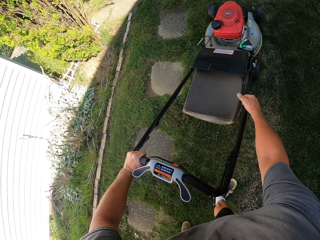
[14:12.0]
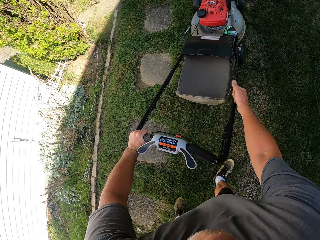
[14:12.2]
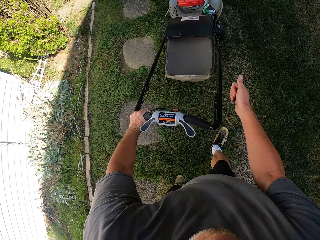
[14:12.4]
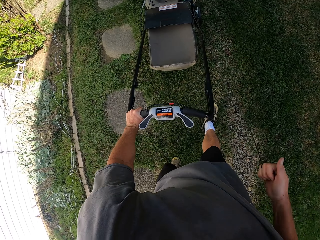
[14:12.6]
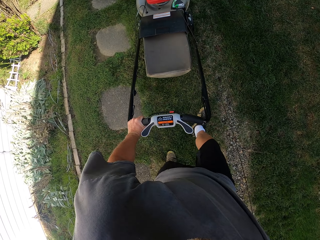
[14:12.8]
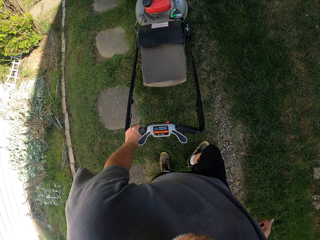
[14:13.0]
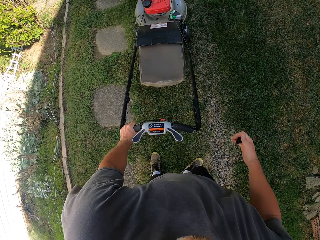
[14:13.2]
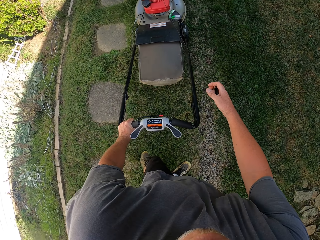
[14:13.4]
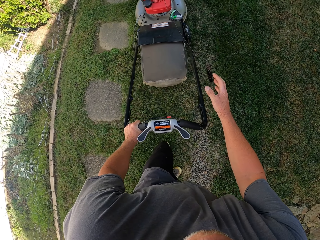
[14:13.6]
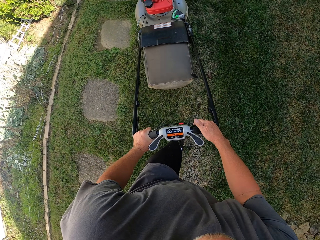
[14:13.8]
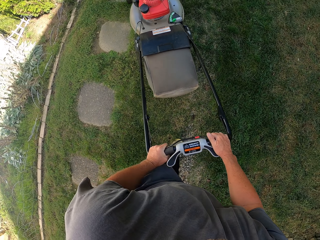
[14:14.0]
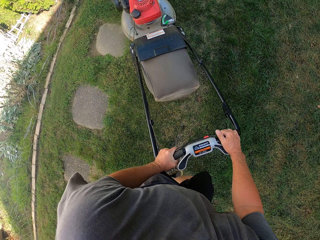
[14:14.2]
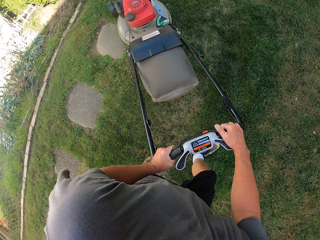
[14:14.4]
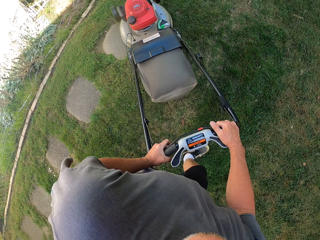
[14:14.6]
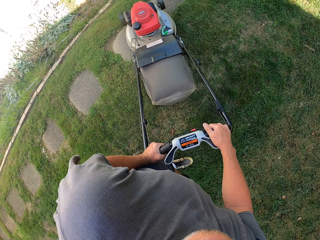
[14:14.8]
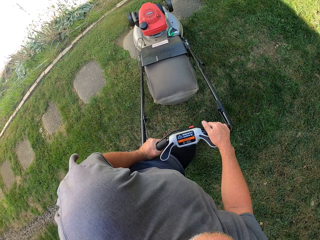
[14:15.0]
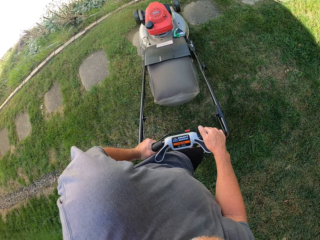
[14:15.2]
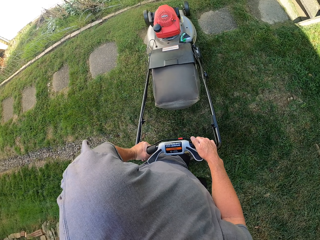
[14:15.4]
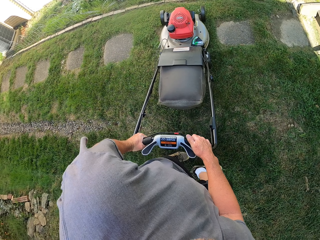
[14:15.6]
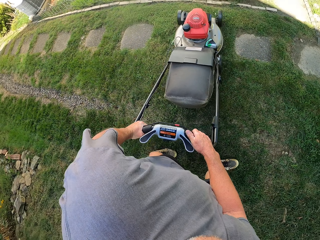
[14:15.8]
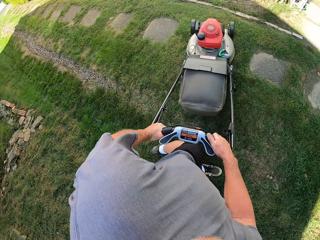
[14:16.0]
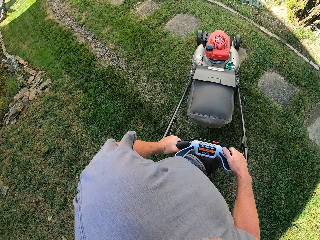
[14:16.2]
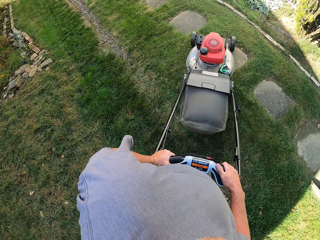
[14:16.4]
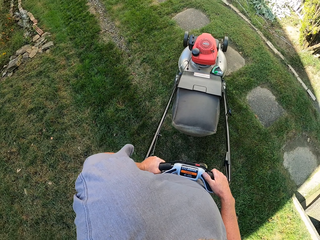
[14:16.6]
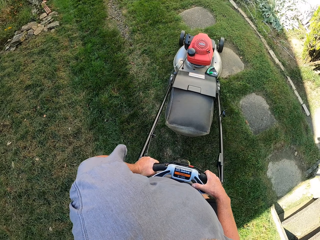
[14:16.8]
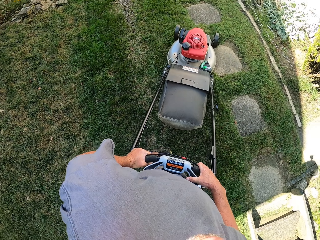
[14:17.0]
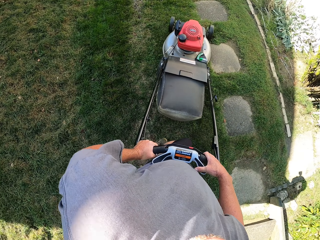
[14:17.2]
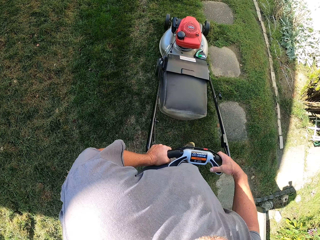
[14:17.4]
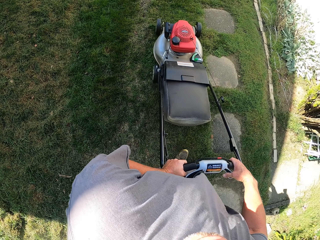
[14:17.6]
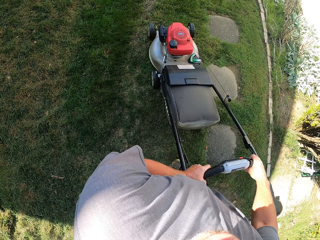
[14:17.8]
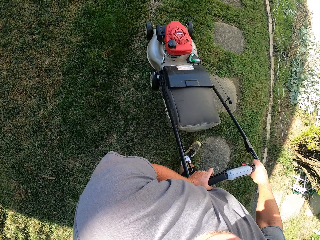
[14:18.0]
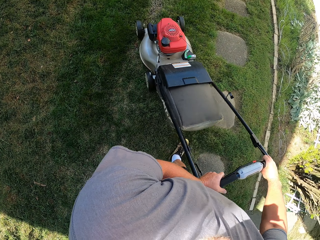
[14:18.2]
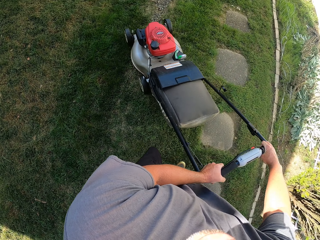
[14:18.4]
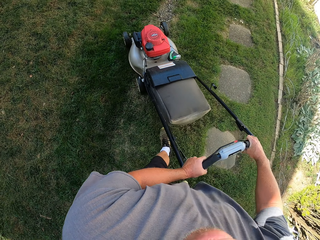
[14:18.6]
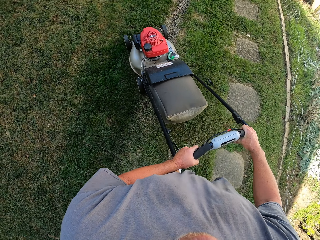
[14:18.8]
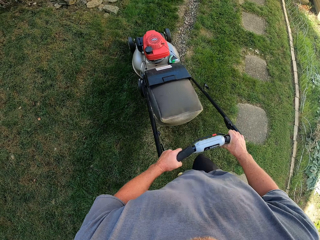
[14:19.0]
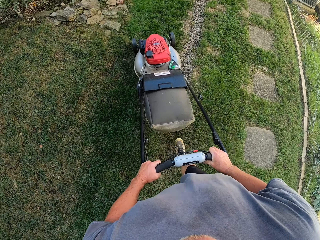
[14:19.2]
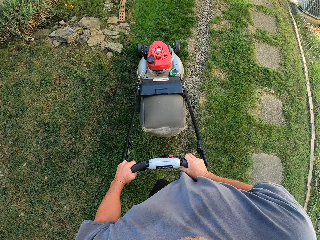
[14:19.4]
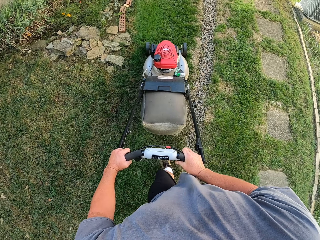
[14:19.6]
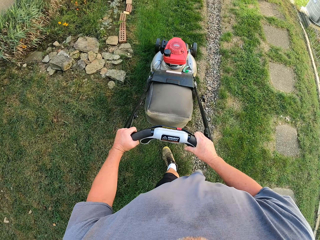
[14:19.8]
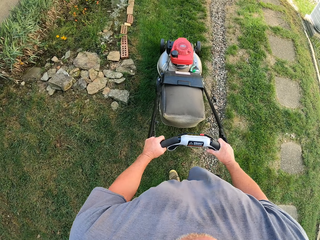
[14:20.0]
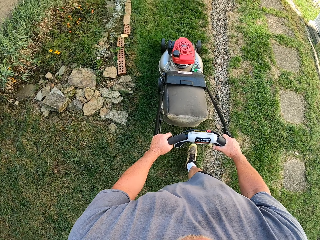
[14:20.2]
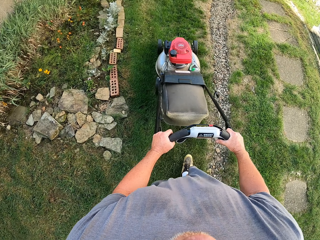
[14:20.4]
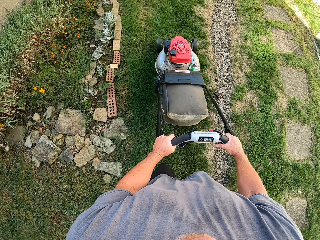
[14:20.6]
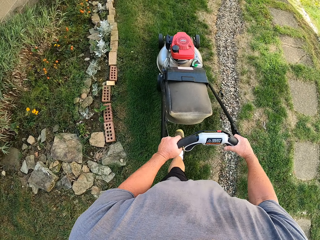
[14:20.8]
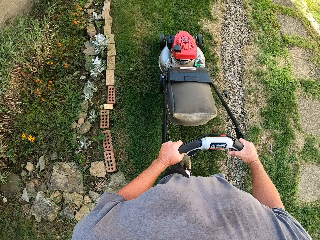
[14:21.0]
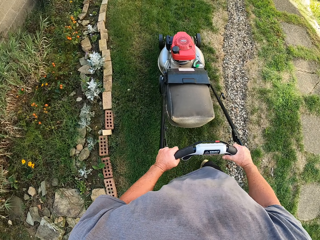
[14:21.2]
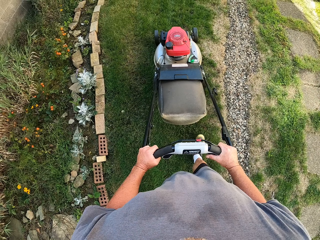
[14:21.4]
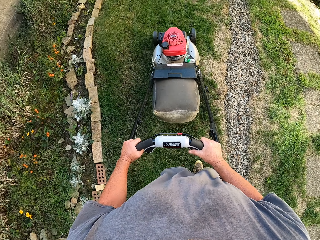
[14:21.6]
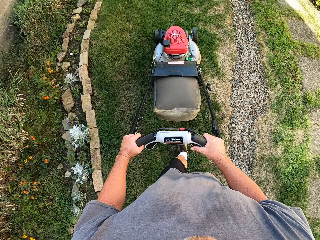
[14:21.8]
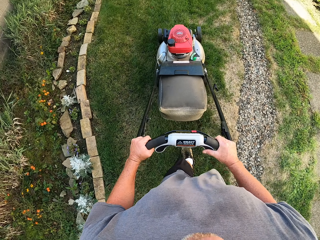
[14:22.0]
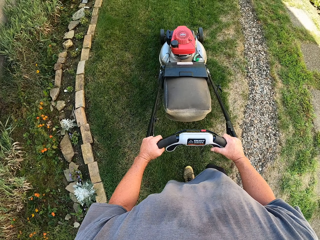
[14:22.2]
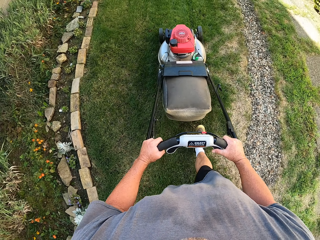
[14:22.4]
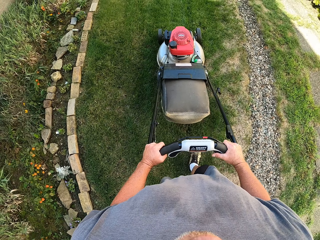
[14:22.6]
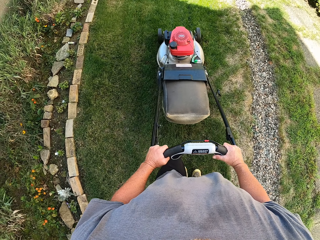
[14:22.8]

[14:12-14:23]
The camera wearer pulls the starter with the right hand. They start the grass cutter machine. They turn the lawn mower. They cut the grass using the lawn mower.

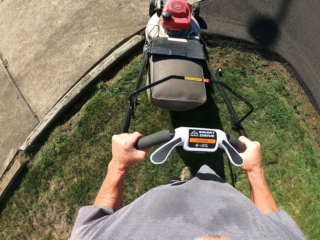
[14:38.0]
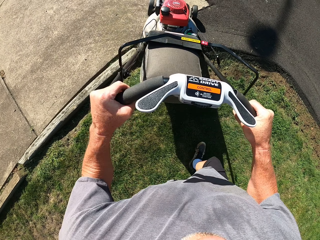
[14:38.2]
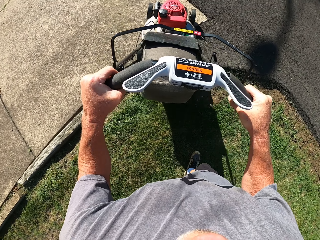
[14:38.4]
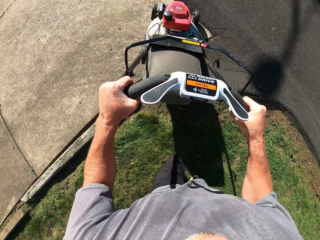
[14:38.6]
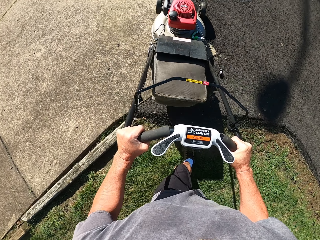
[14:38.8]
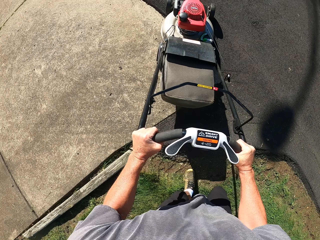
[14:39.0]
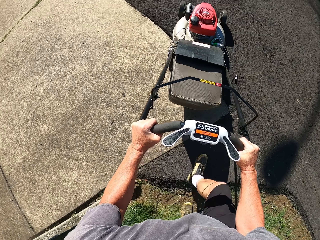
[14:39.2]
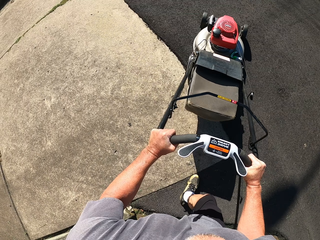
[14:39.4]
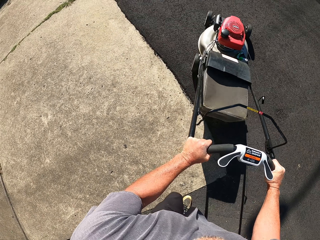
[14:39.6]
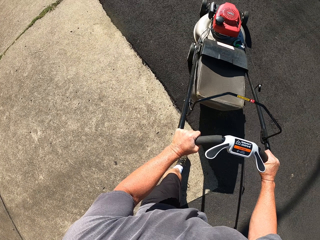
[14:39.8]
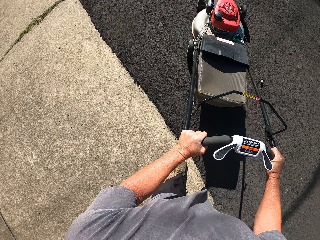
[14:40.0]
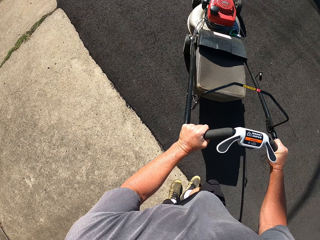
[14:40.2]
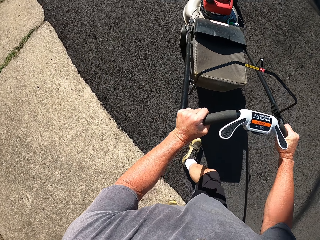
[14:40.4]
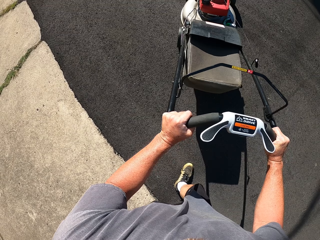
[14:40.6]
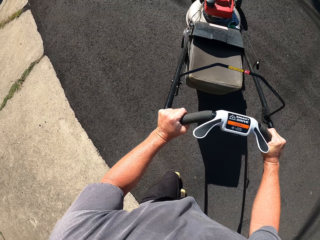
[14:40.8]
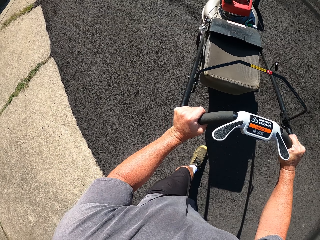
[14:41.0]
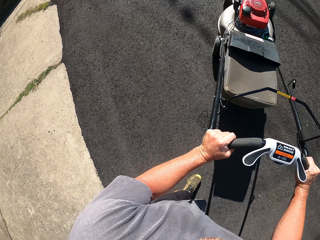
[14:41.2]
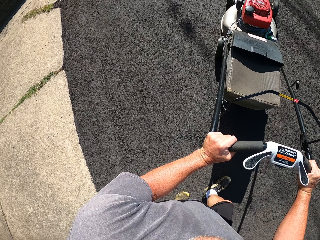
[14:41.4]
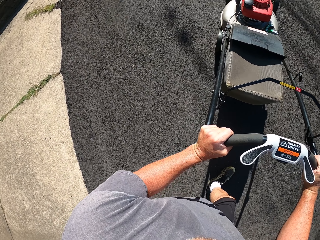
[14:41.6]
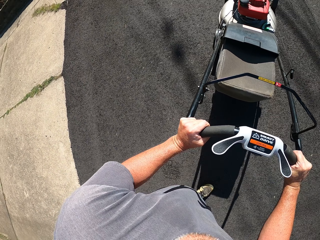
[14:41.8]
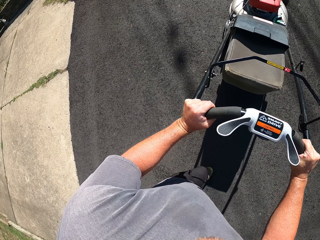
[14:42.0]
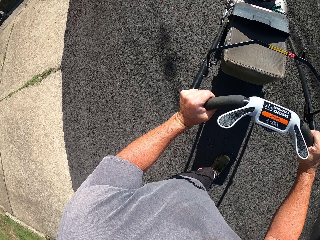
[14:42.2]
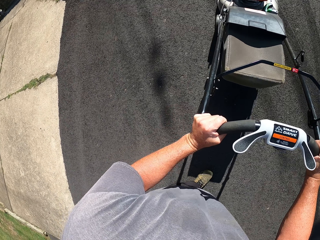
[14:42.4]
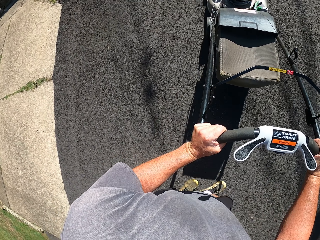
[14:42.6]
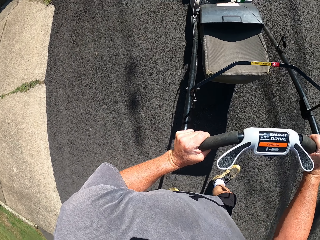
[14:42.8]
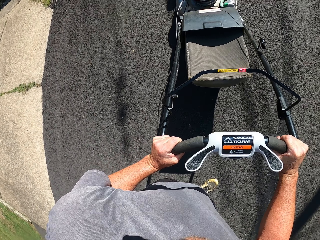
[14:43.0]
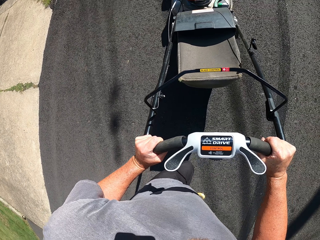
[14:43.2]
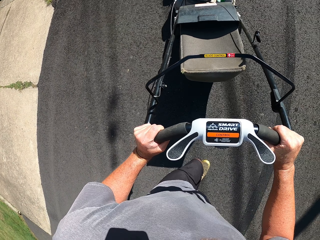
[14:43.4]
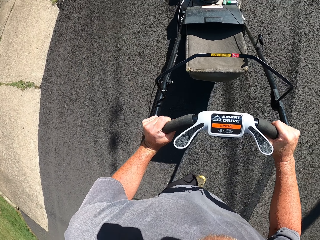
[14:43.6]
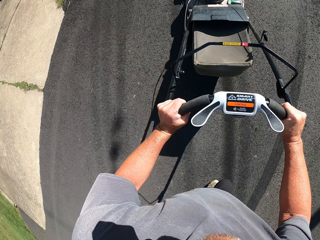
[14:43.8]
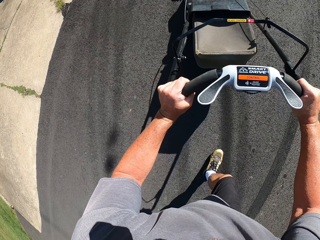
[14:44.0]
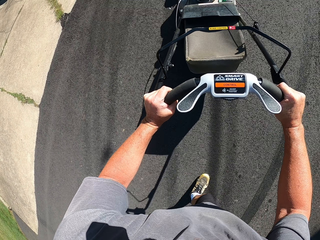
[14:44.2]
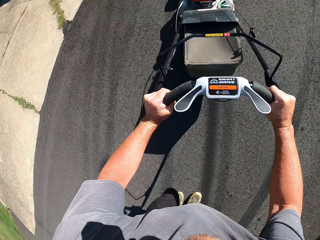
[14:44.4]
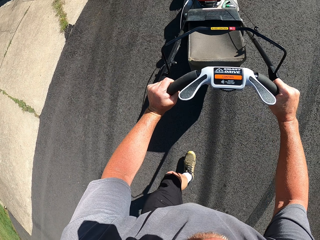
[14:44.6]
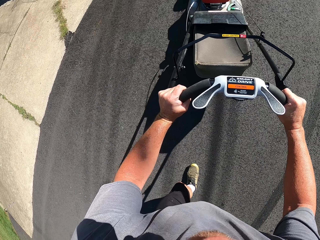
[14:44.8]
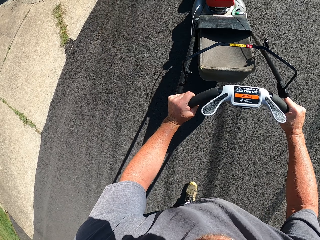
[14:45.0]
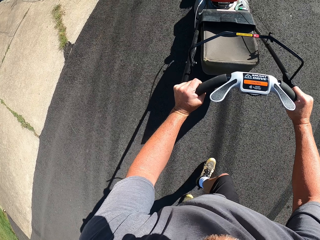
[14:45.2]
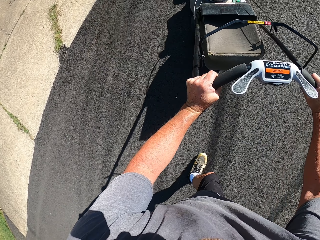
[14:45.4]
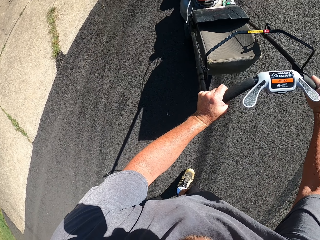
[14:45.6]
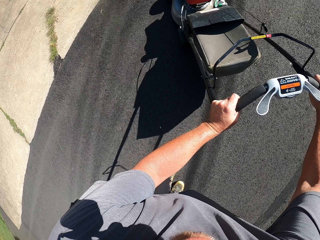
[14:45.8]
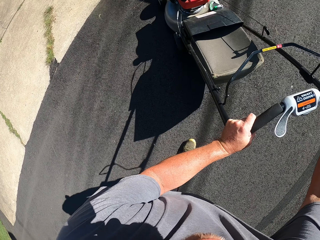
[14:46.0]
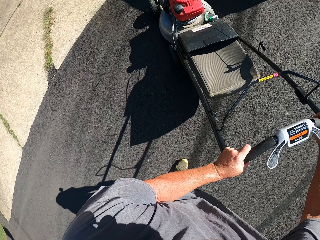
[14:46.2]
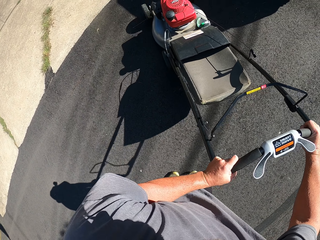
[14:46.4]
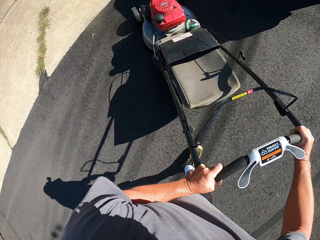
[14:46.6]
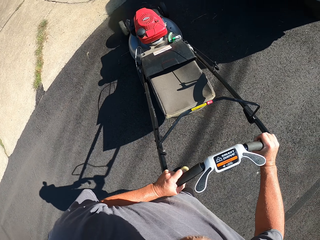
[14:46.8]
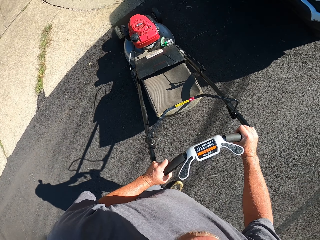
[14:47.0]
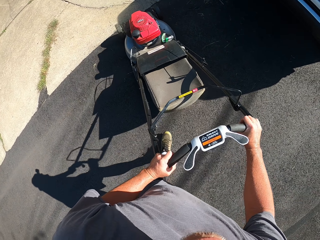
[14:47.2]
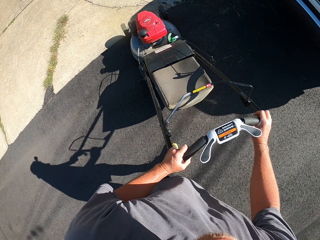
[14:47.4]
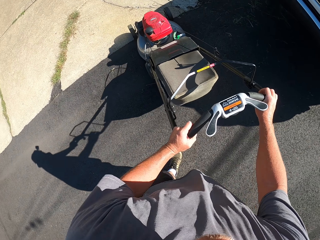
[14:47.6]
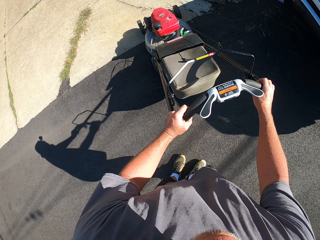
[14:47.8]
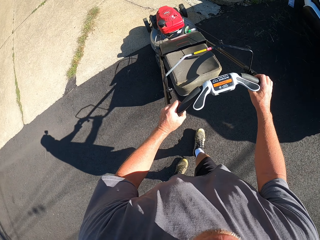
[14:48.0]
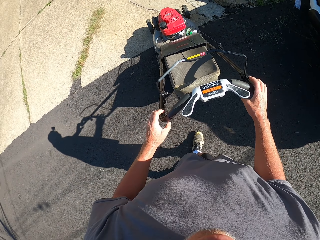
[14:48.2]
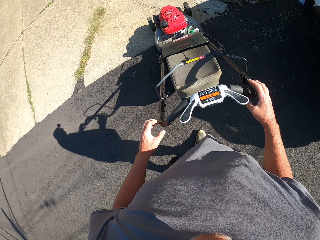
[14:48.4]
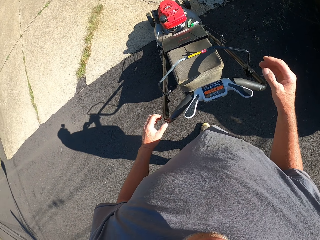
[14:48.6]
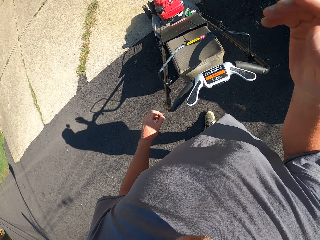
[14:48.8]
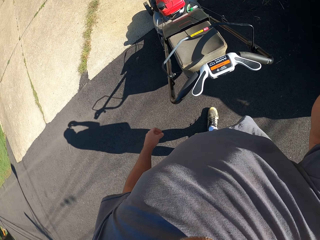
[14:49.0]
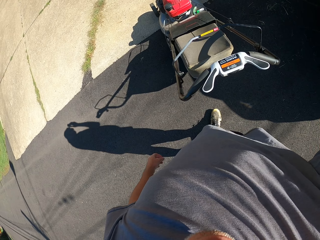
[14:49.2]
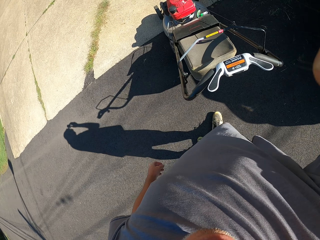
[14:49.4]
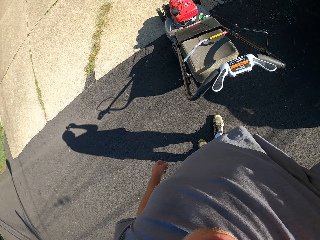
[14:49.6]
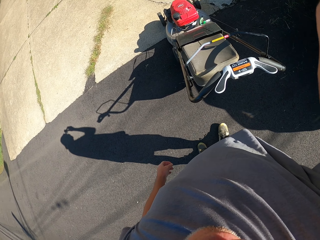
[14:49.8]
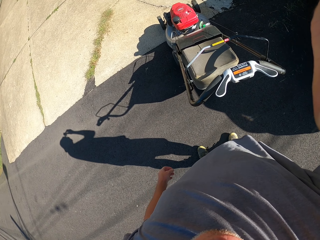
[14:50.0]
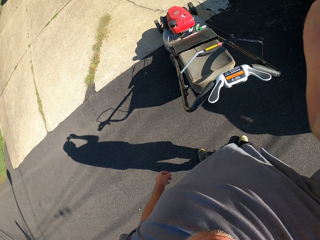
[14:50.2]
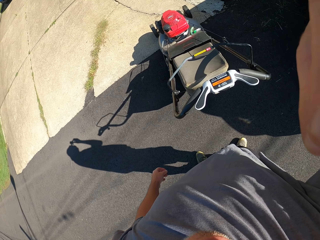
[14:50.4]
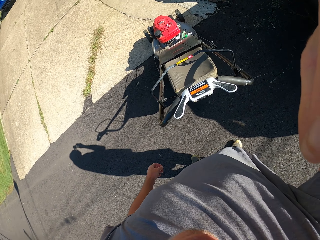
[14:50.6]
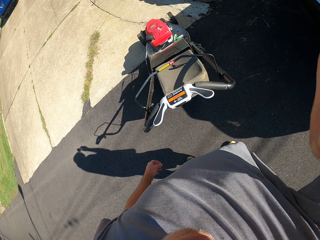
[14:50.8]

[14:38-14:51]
The camera wearer walks on the road. They swing the right hand. They touch something. They fix the camera.
